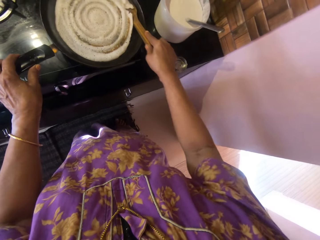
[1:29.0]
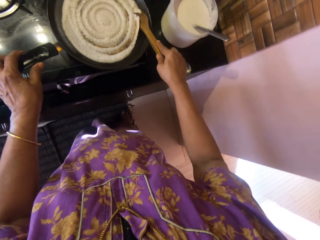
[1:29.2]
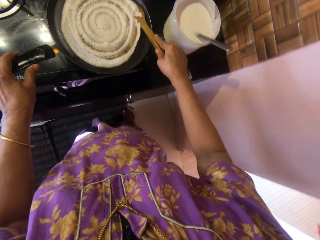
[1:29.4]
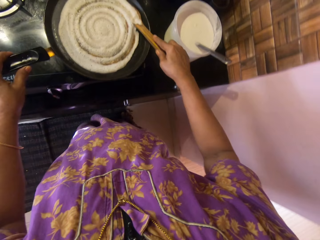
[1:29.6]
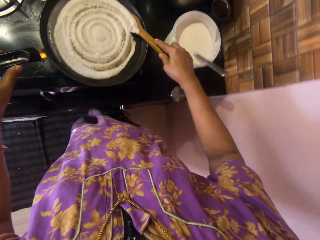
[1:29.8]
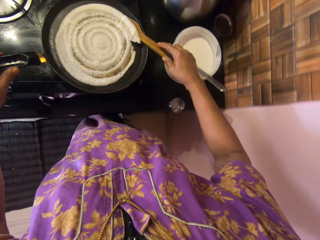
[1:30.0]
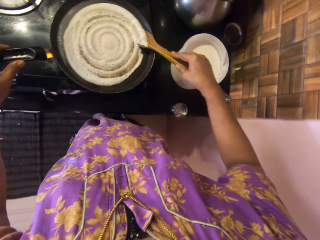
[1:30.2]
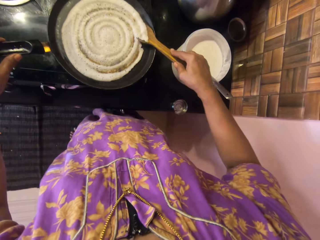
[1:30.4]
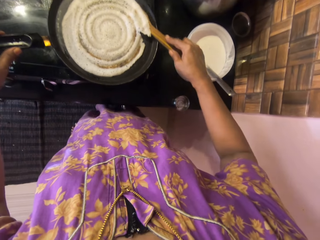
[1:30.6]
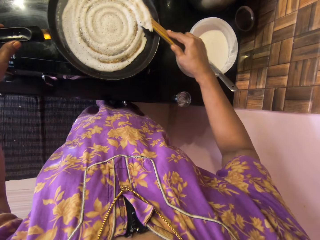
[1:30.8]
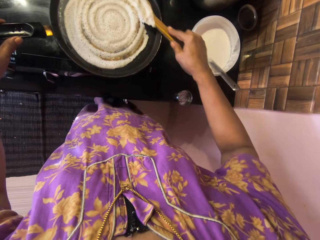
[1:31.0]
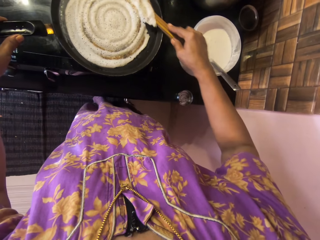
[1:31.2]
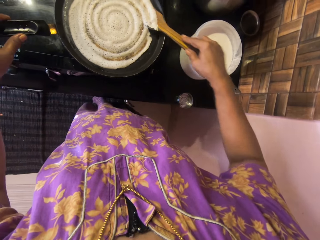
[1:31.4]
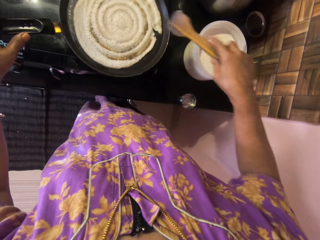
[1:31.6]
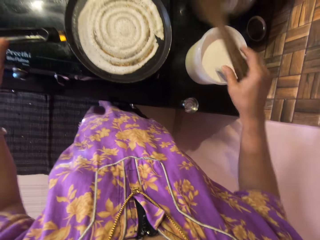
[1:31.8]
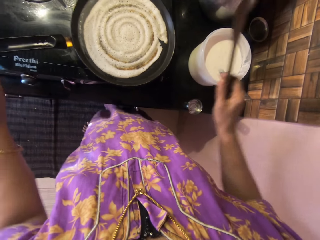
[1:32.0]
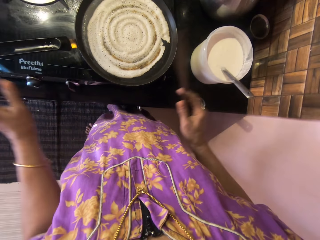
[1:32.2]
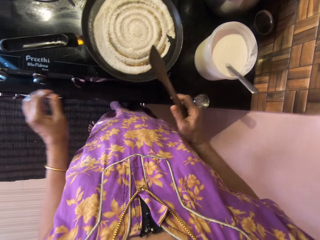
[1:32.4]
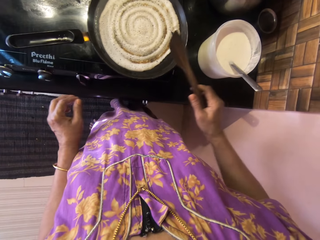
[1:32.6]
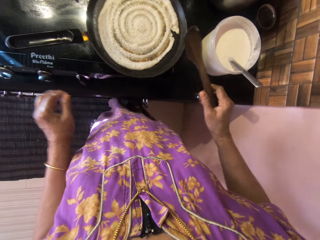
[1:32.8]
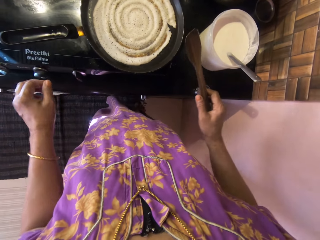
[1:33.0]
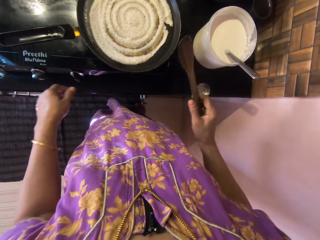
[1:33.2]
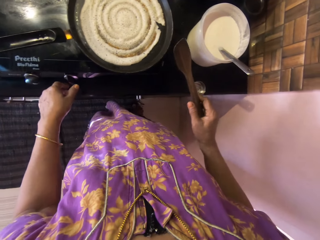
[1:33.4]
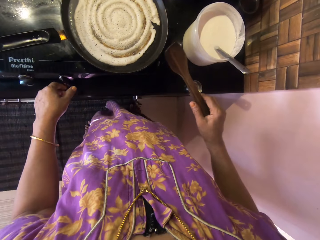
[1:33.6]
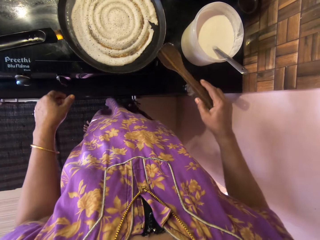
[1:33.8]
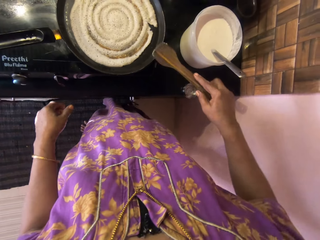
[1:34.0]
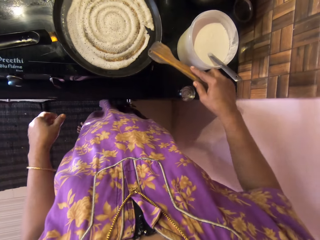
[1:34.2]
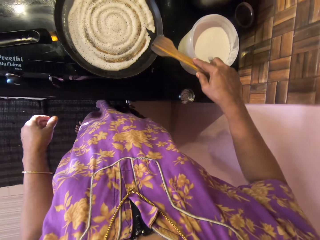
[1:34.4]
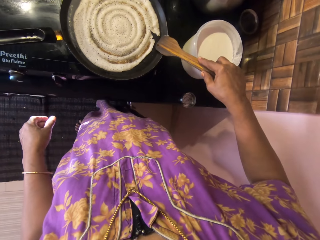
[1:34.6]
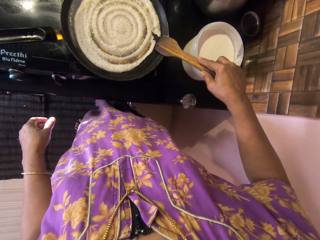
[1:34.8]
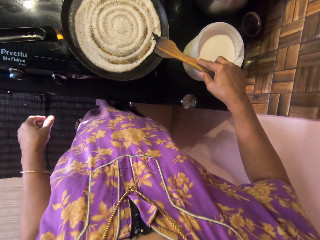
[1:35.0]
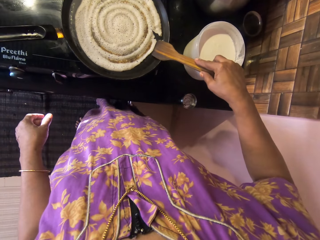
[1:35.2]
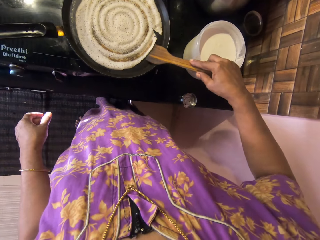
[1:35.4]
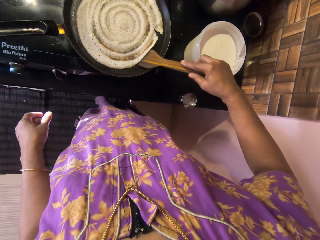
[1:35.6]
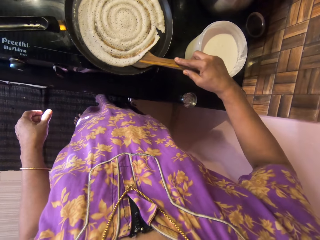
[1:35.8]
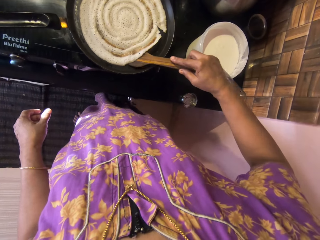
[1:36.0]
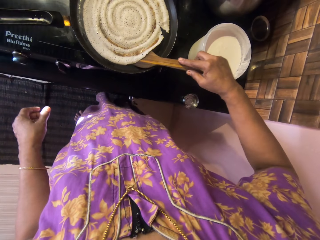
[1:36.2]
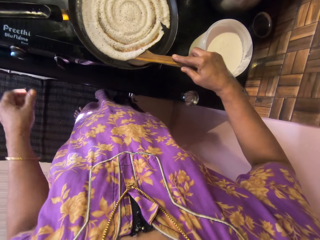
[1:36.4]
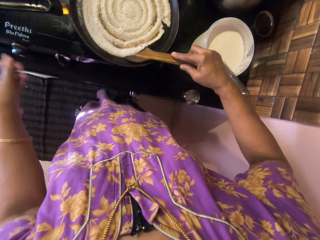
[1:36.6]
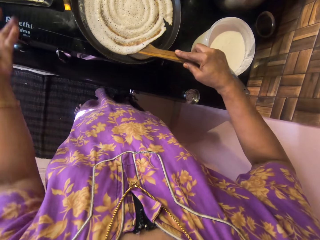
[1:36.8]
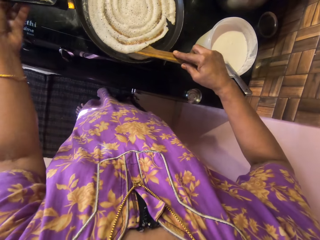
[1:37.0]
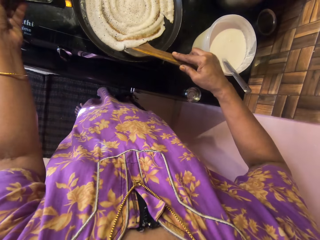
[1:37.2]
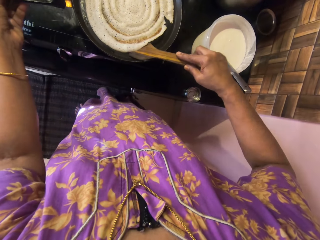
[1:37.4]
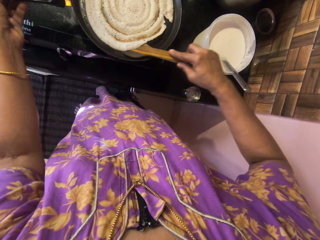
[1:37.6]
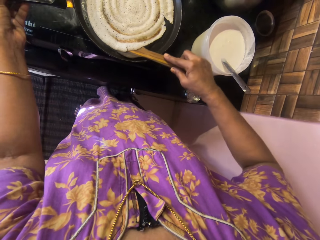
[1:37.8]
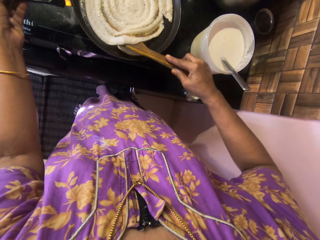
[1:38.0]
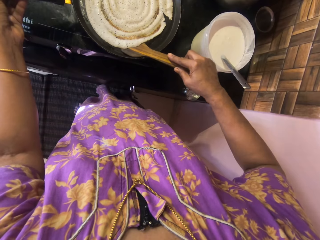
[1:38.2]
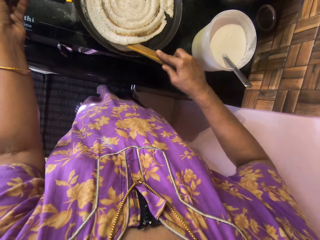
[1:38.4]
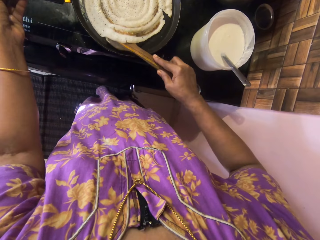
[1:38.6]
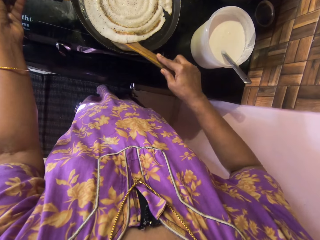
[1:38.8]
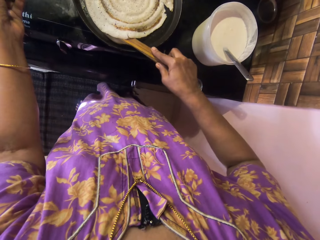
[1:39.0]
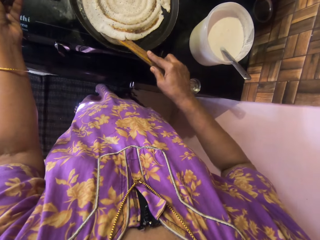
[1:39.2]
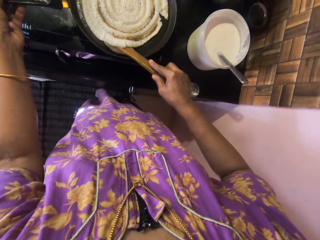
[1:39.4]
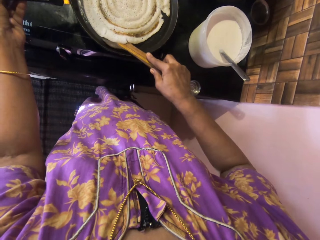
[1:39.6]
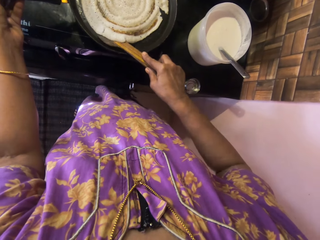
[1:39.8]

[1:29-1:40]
The camera wearer removes her hand from the handle of the pan. She removes the spatula from the pan. She adjusts the pancake on the pan using the spatula. She puts the cooking spoon under the pancake. She holds the handle of the pan with her left hand.

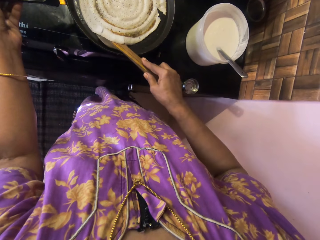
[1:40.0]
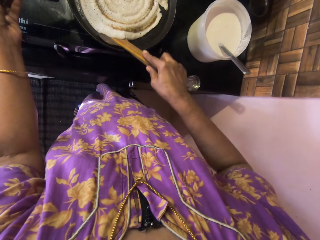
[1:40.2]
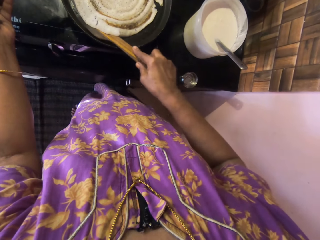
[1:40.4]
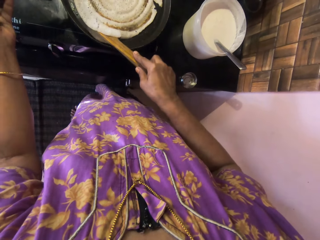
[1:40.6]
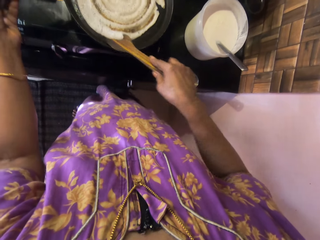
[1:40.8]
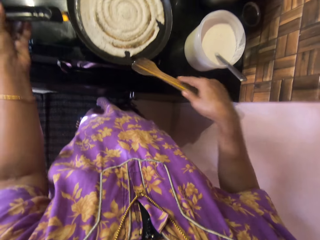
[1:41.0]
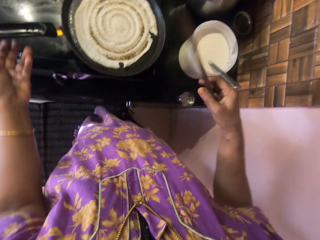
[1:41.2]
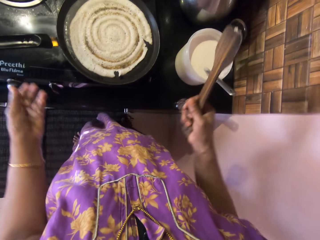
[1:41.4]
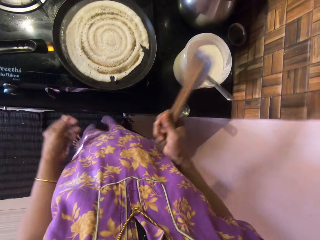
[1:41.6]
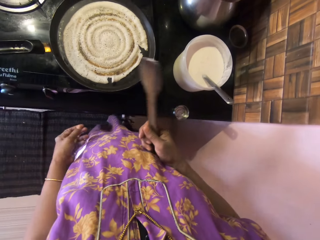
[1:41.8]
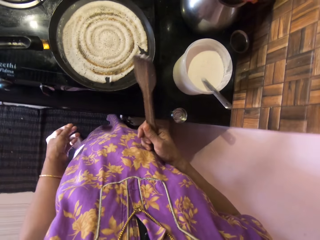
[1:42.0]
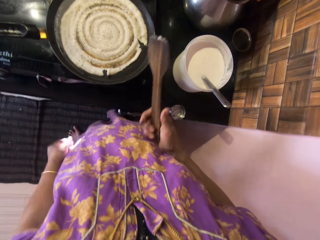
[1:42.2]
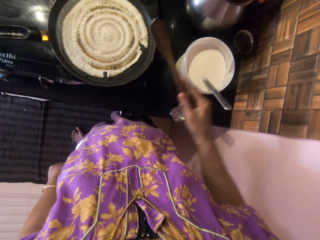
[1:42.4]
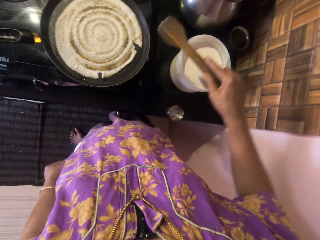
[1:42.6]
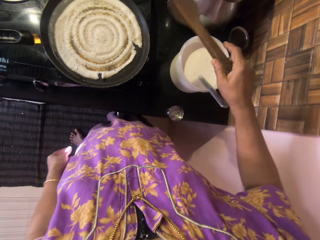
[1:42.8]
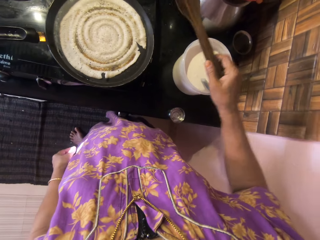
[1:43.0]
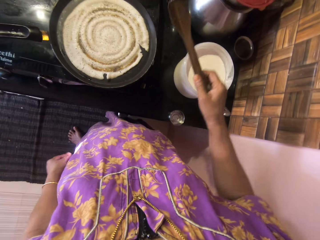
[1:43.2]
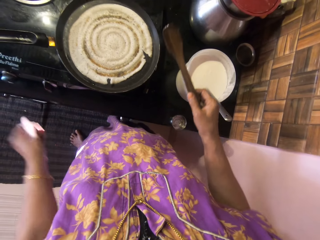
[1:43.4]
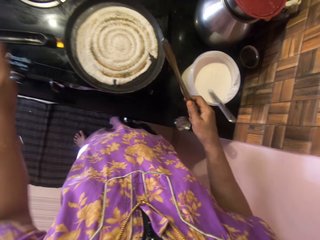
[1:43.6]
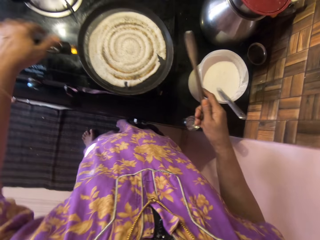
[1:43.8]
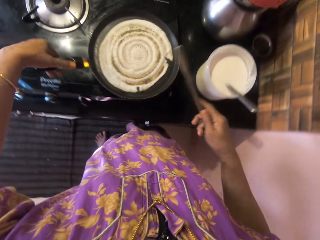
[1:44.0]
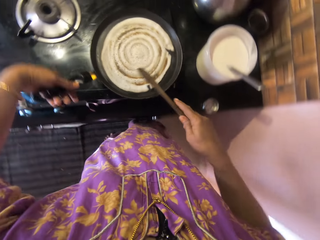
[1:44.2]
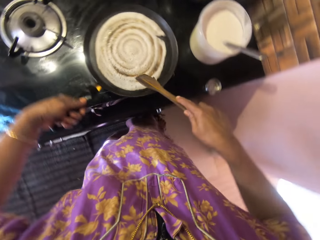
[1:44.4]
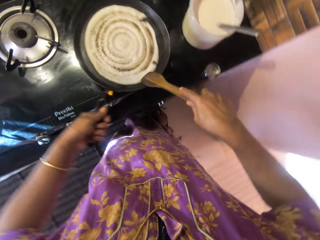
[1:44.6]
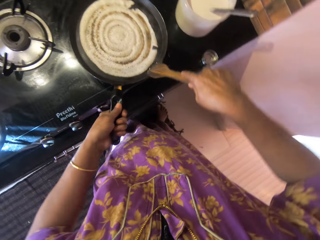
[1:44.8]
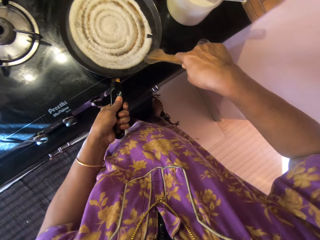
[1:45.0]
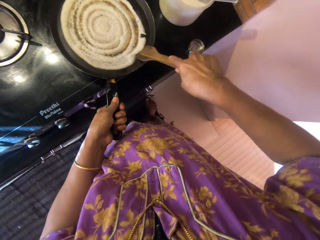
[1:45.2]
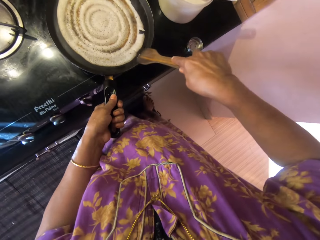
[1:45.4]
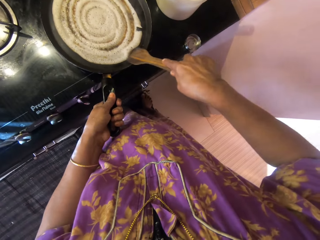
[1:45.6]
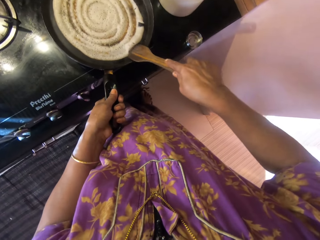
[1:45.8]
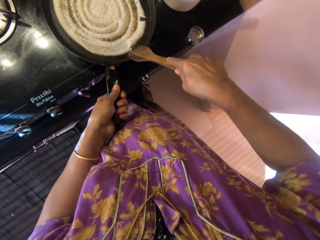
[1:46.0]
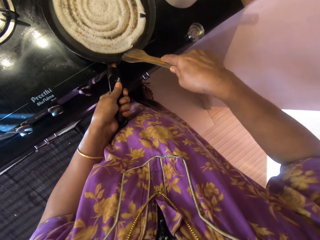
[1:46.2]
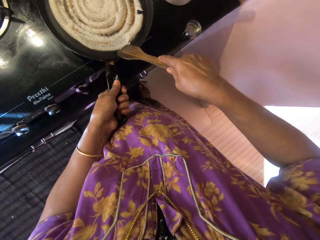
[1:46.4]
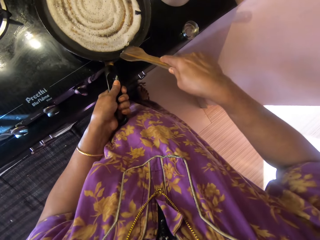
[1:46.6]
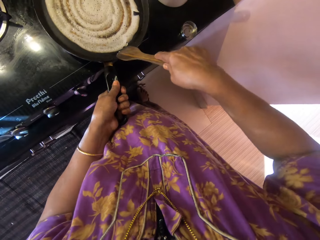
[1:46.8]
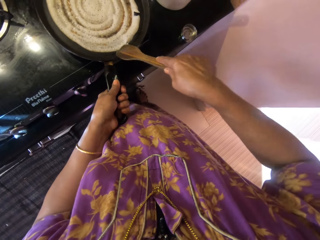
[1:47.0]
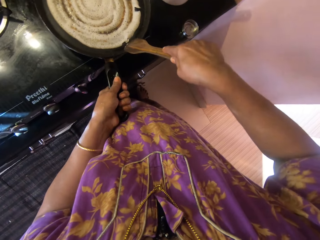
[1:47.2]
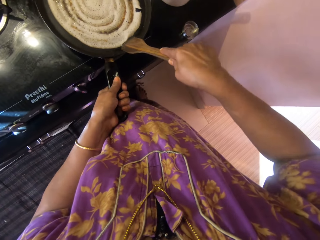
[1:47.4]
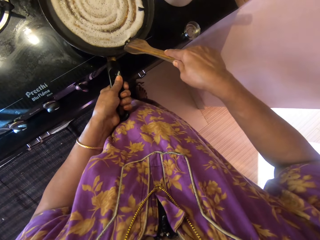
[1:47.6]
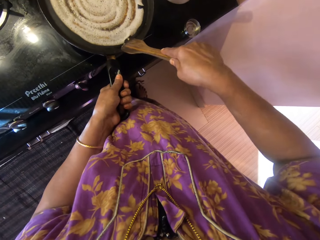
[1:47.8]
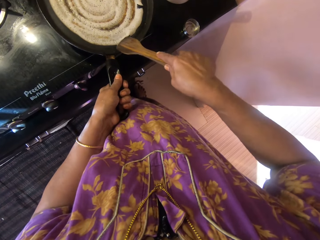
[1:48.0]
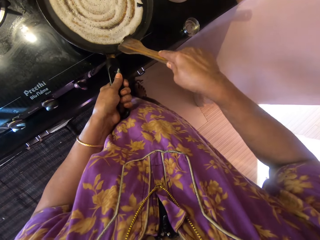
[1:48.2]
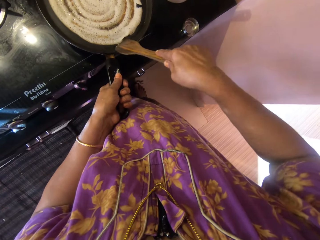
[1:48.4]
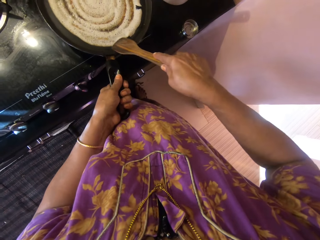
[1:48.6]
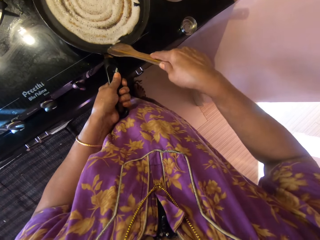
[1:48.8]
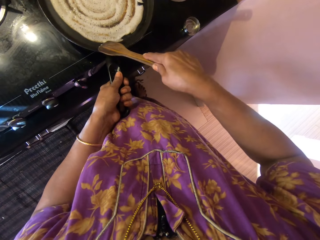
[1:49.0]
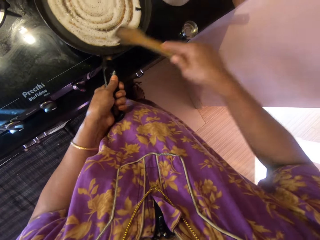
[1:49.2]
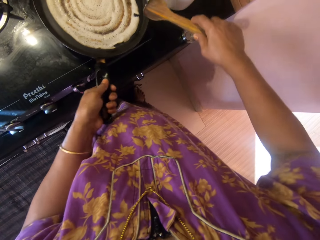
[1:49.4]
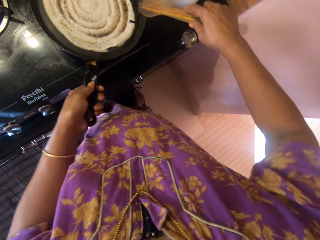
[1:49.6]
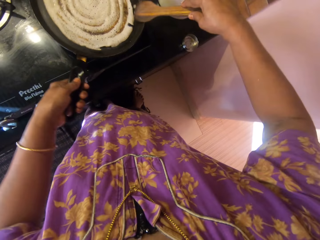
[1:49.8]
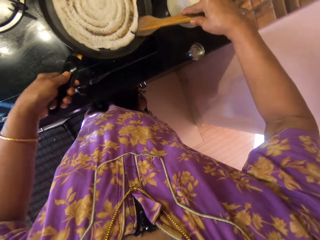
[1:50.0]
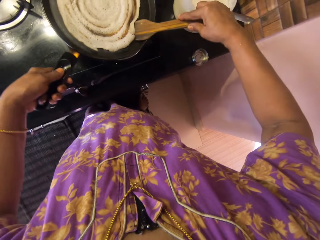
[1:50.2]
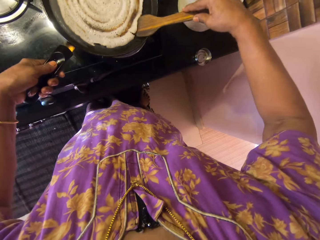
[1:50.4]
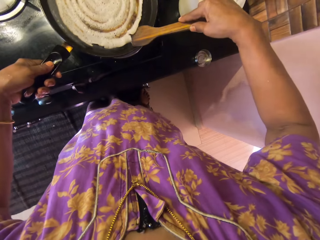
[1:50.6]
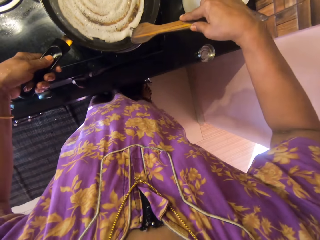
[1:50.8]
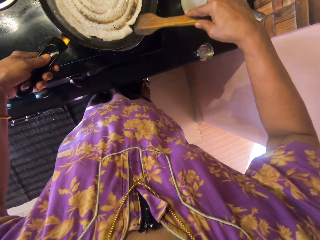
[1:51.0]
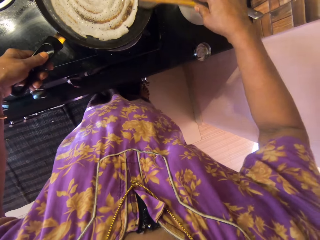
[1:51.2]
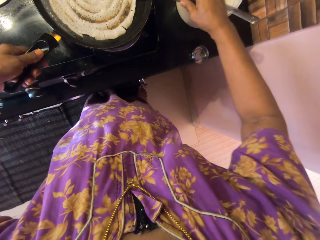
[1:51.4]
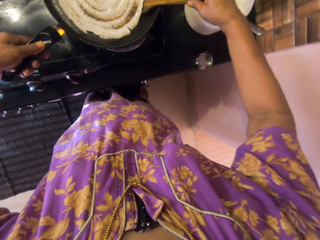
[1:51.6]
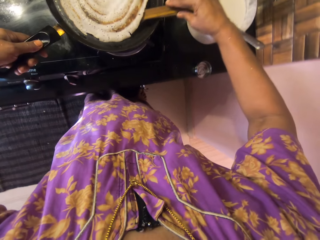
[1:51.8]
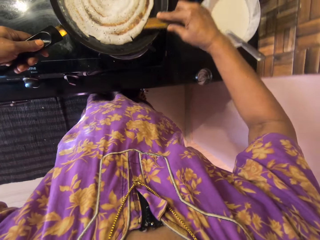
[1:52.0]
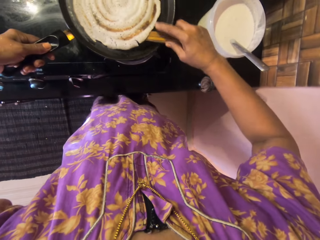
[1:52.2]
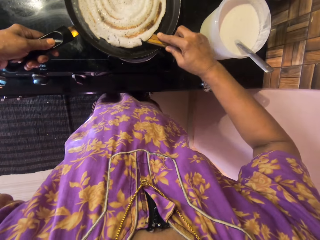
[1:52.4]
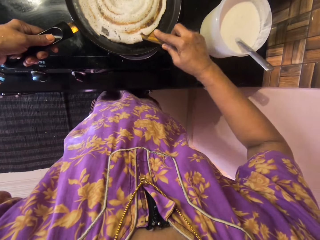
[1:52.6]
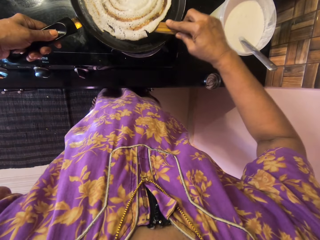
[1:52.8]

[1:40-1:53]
The camera wearer removes her hand from the handle of the pan. She removes the spatula from the pan. She holds the handle of the pan with her left hand. She turns the pan anticlockwise. She adjusts the pancake on the pan using the spatula. She puts the cooking spoon under the pancake. She turns the pan clockwise.
